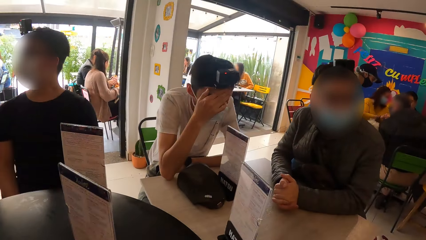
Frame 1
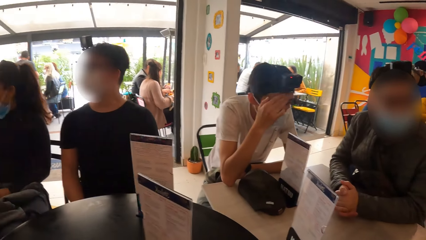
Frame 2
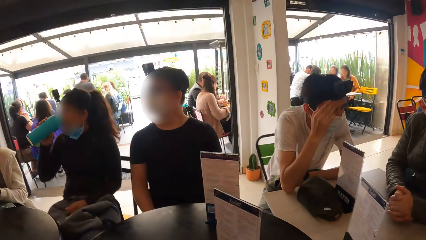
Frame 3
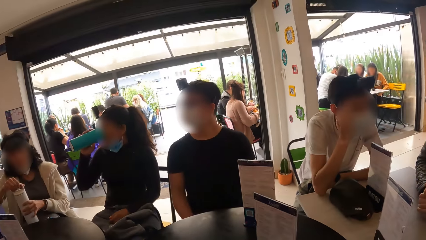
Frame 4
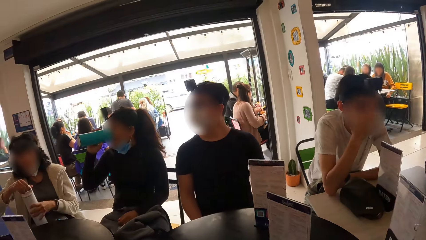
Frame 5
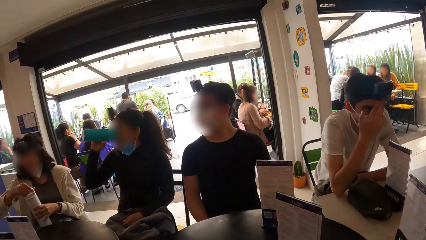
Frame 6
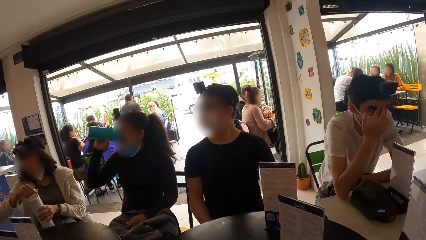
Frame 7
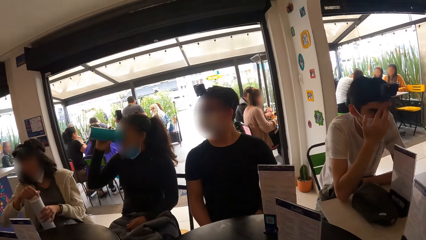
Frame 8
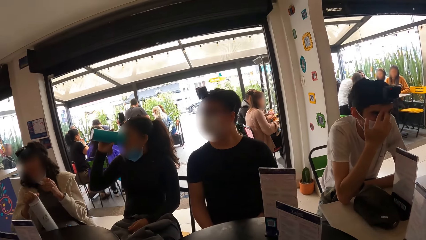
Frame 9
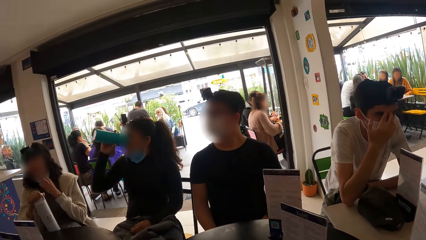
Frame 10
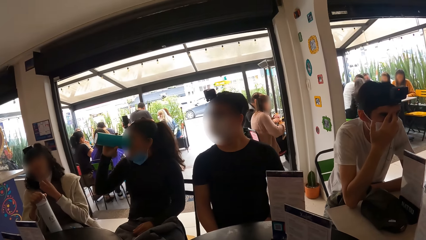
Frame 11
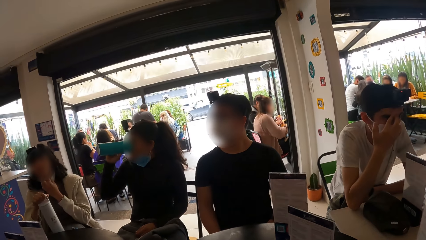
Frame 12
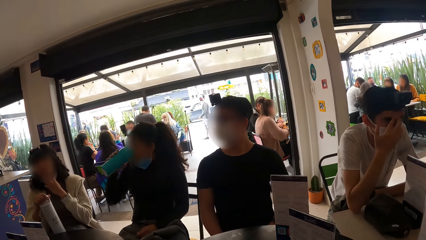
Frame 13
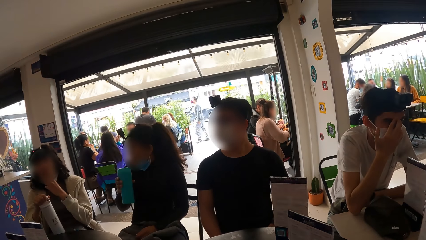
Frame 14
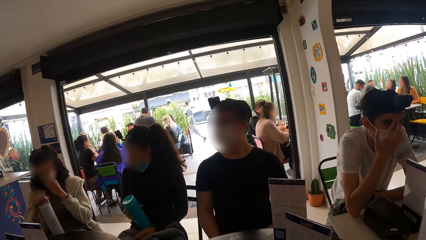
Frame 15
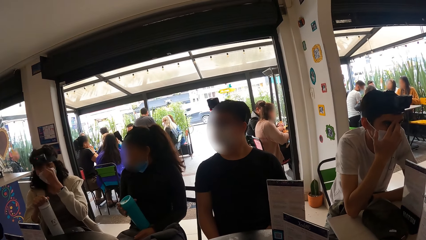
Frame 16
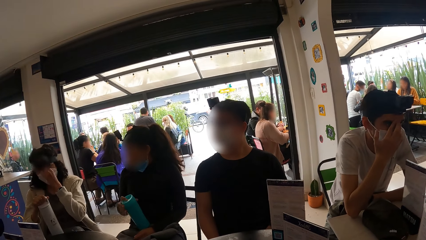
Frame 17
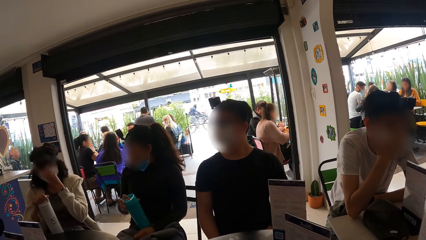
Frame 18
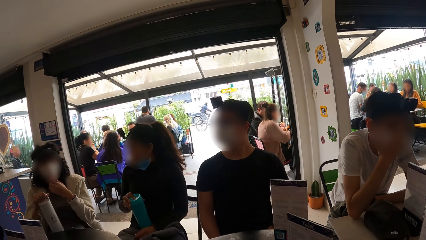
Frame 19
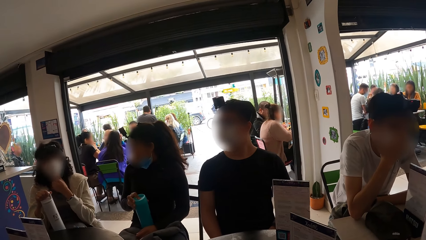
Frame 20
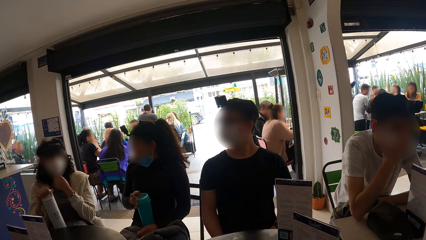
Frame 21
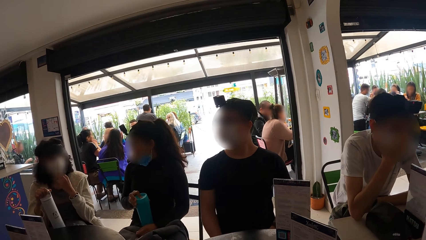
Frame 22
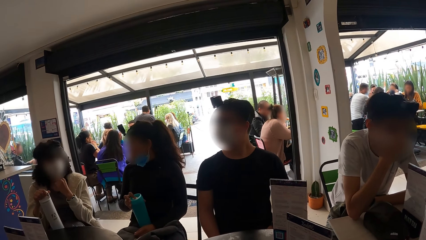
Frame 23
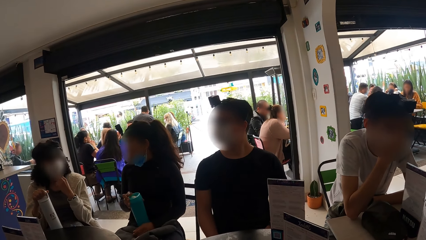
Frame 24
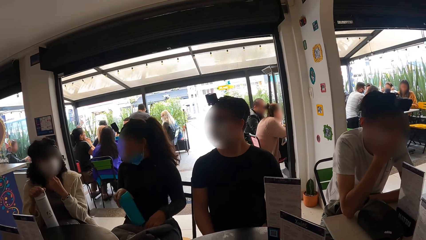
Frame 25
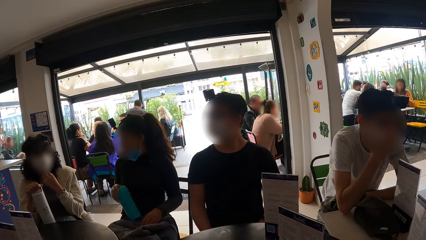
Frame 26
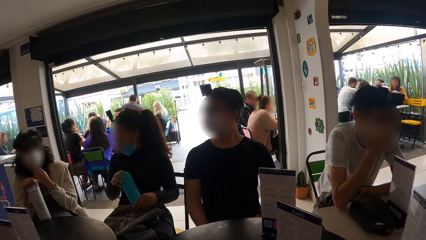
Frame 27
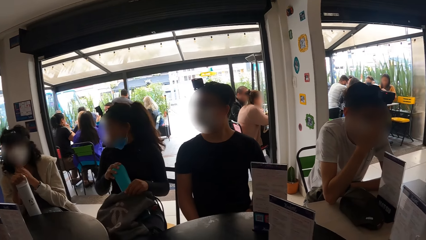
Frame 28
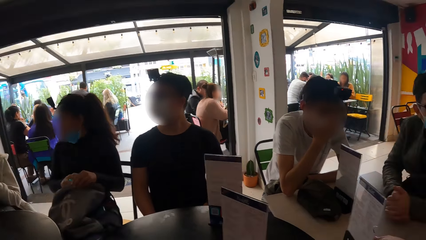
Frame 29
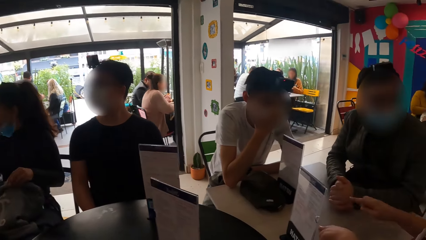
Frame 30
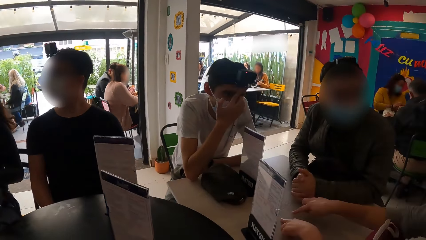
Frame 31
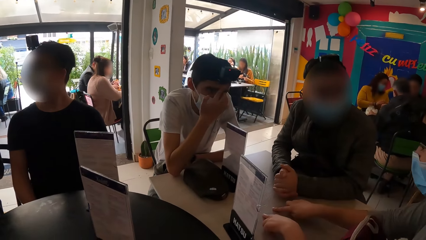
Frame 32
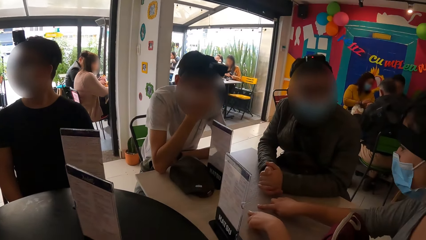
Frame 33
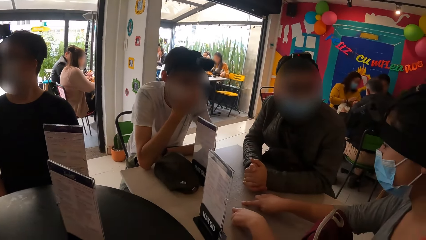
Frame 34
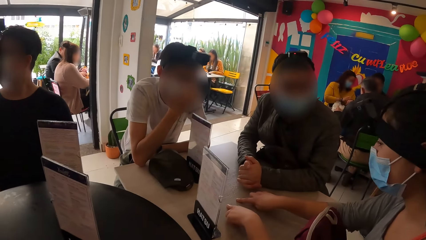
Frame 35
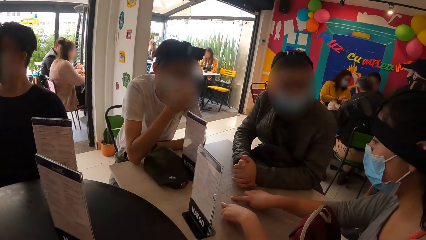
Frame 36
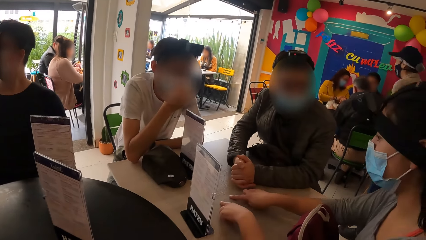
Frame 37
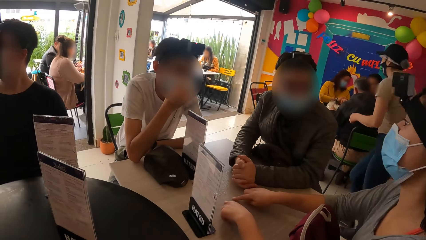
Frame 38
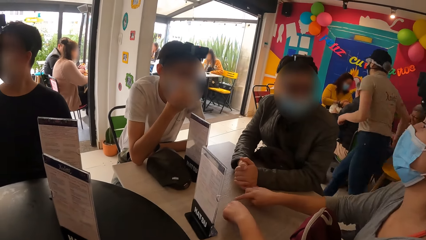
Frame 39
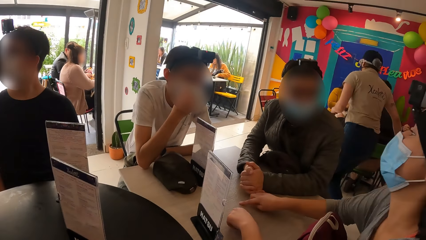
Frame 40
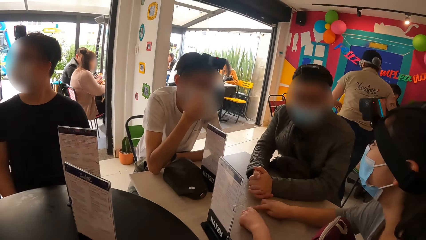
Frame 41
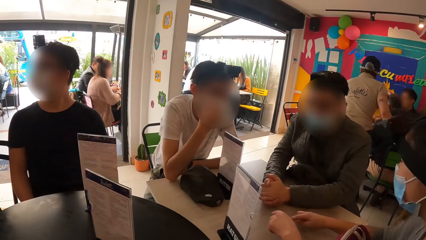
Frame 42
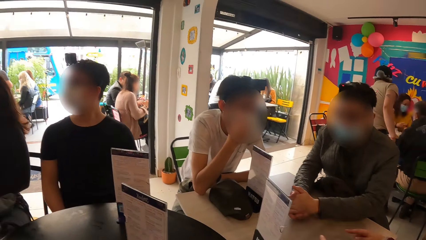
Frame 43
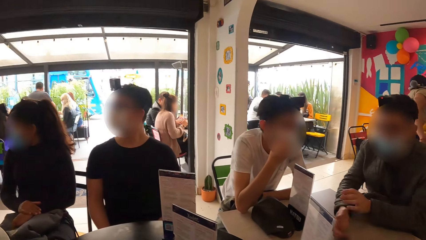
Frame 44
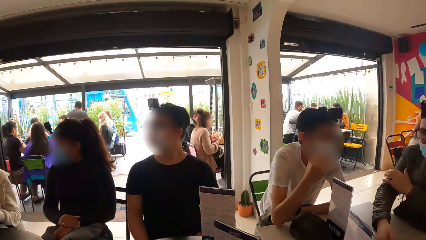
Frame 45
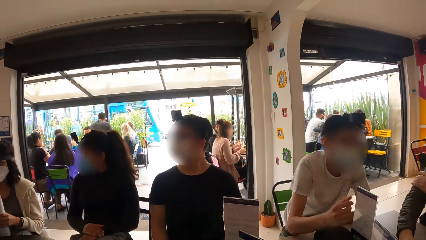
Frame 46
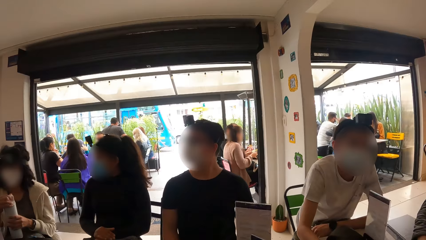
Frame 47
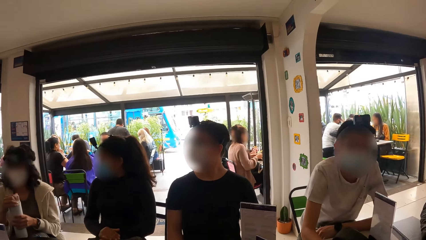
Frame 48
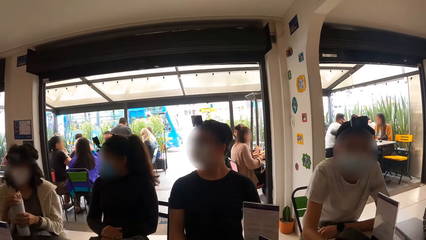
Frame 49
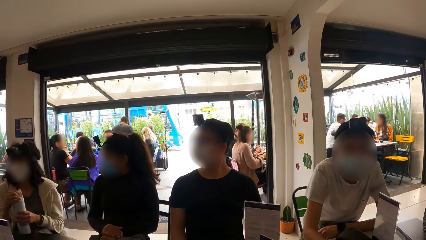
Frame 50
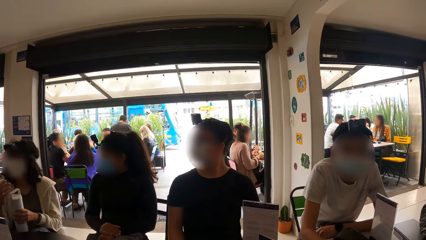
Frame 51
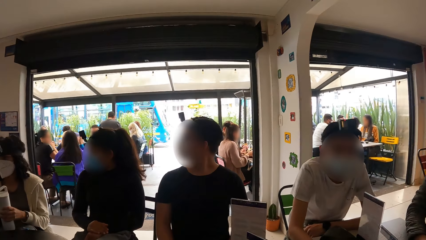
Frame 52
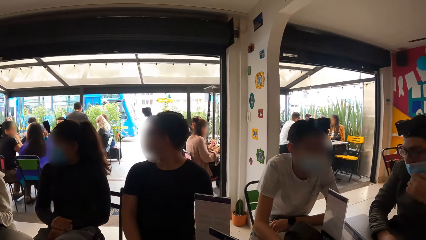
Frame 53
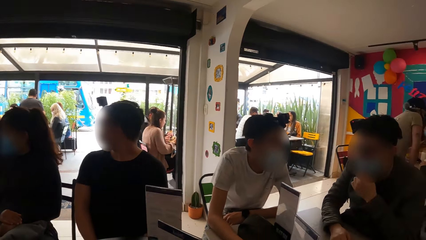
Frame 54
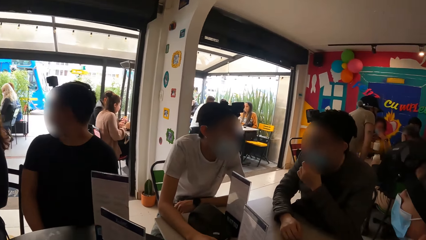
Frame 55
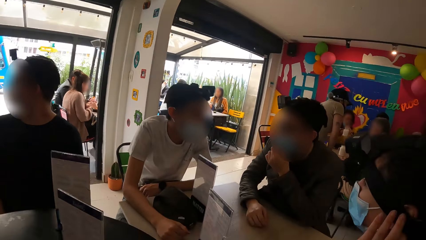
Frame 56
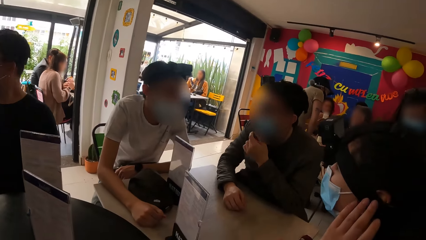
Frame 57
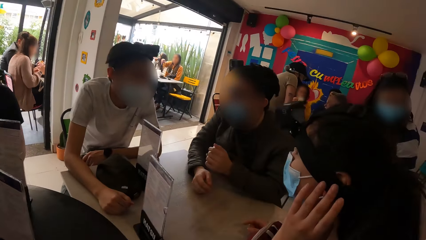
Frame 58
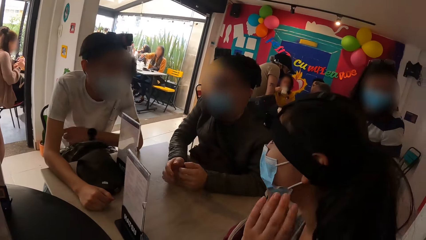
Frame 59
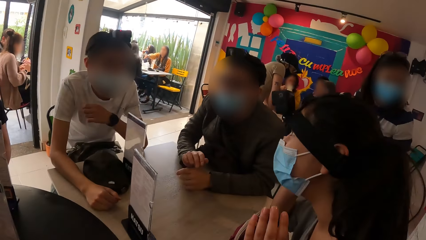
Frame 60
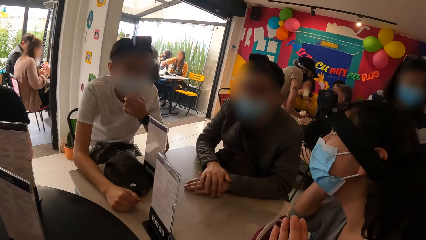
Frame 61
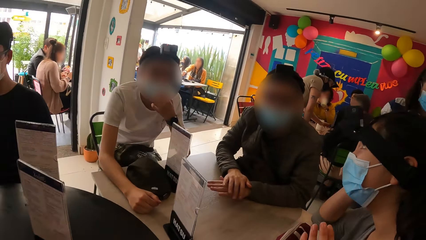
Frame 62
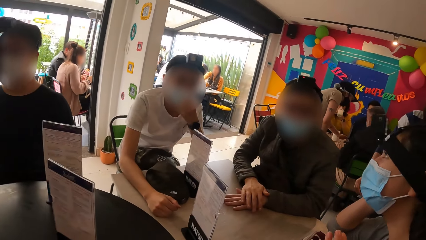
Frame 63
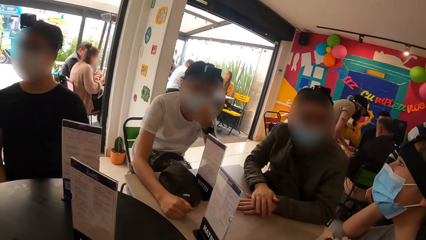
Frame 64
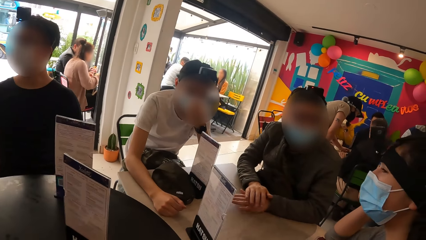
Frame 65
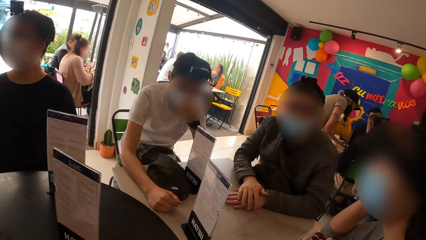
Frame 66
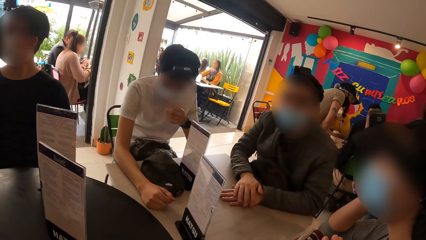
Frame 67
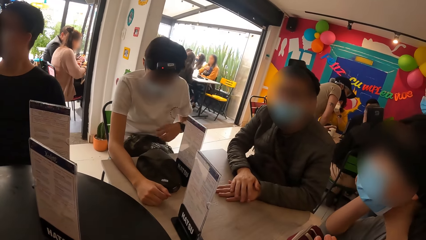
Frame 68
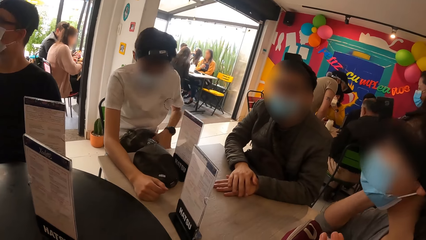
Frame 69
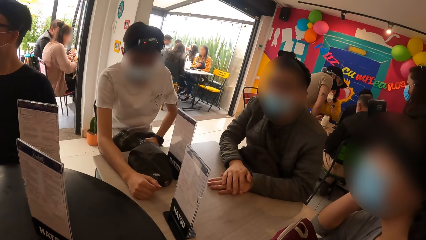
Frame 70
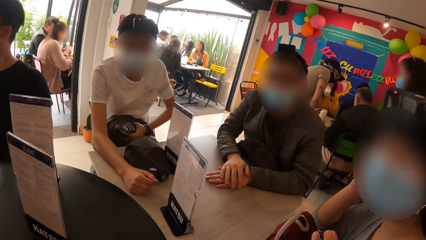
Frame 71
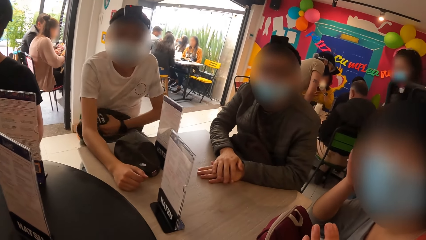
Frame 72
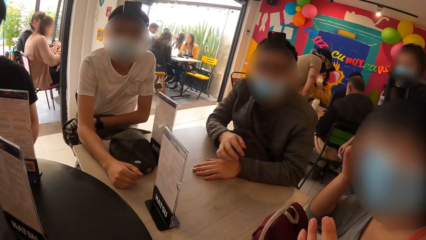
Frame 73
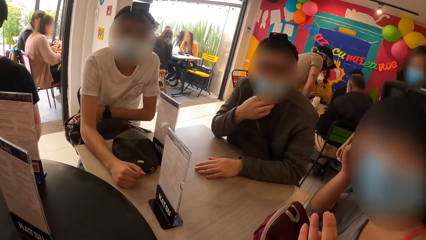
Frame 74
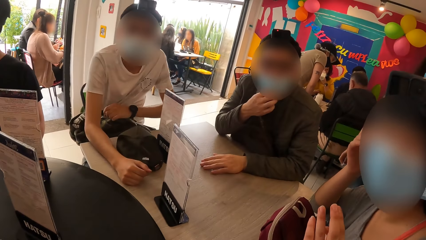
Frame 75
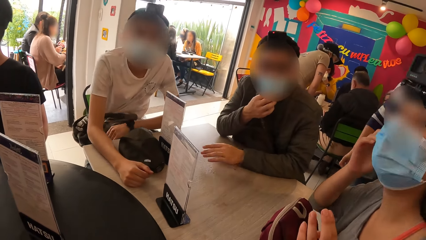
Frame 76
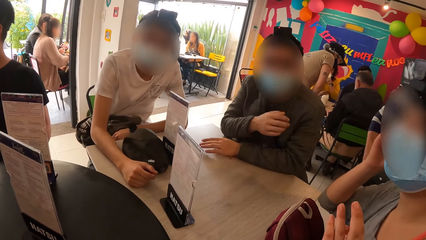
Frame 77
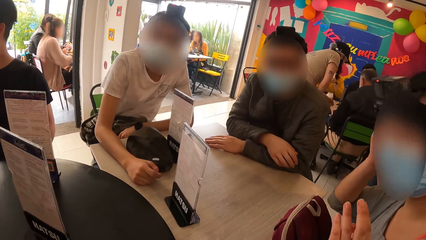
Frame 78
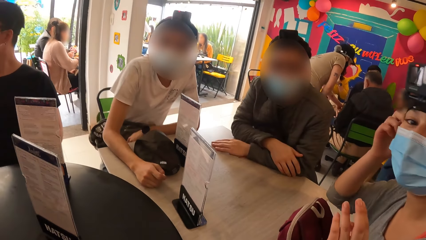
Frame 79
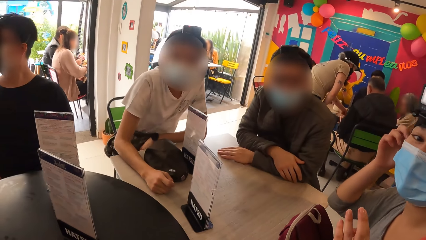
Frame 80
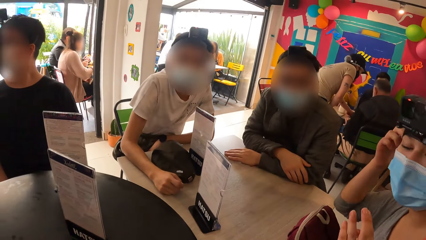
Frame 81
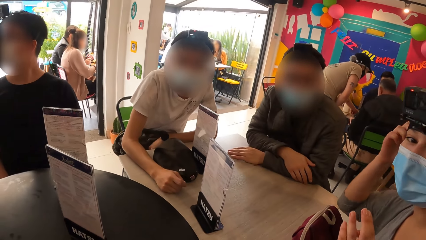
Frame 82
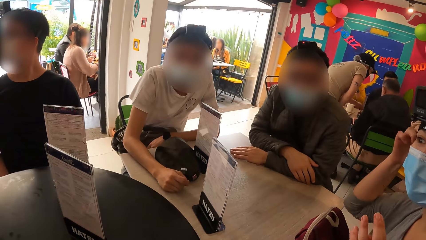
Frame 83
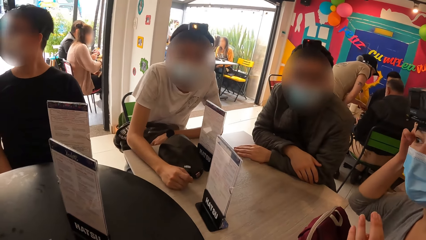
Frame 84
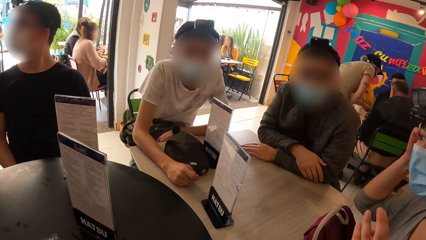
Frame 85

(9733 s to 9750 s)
A woman covers her nose with the nose mask. Another woman pulls up her nose mask with her left hand. A third woman puts the water bottle in her right hand into a backpack in her left hand. A fourth woman interacts with two men. The second woman holds the water bottle on the round table with both hands. She converses with the third woman and a man. One of the two men fixes the jacket on his lap. The fourth woman interacts with the camera wearer and the two men, and nods her head alongside the two men.
